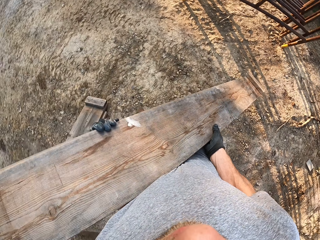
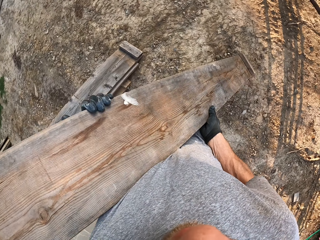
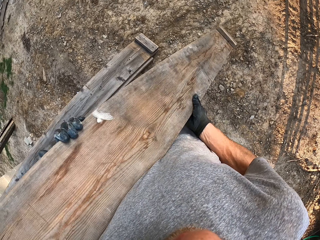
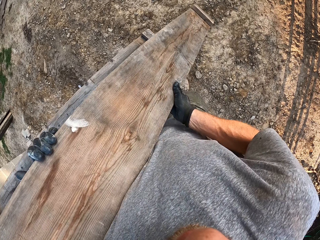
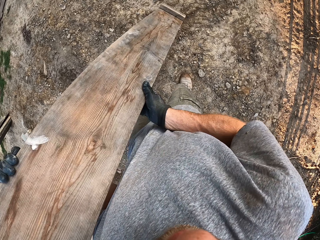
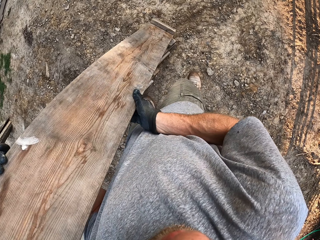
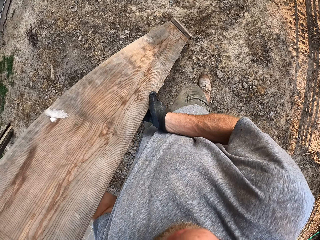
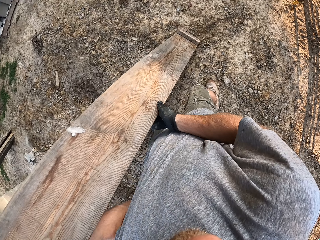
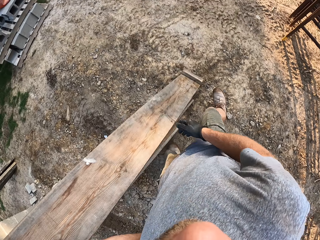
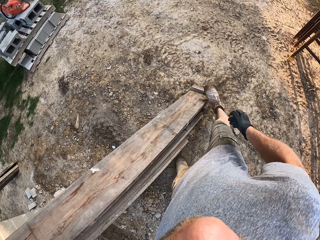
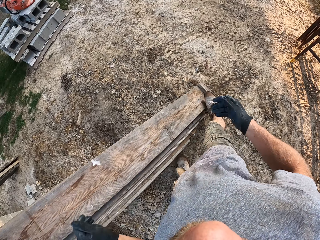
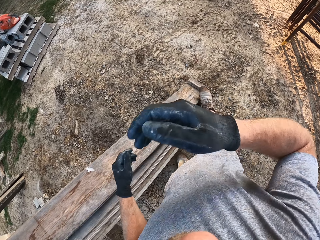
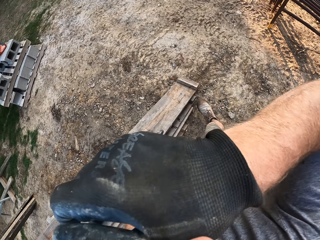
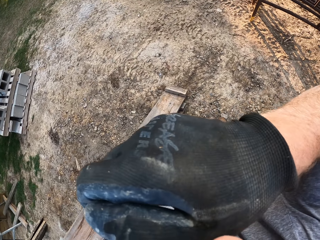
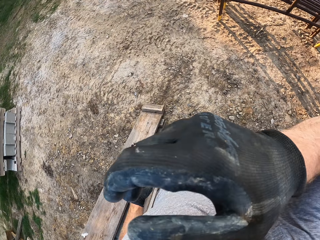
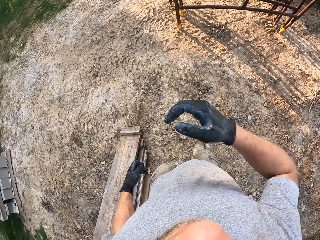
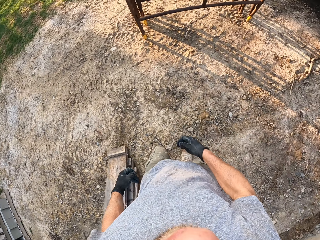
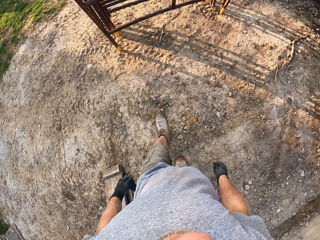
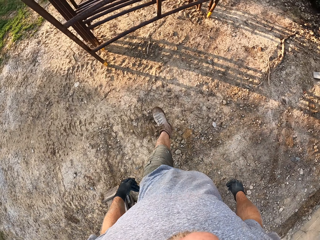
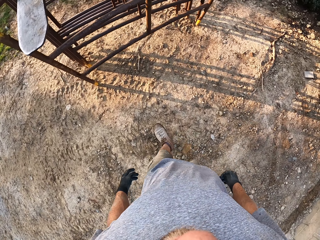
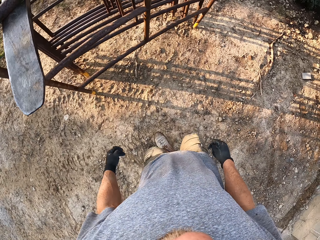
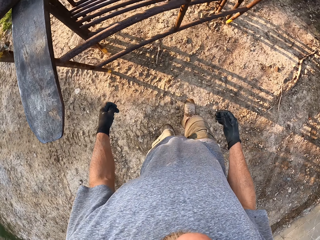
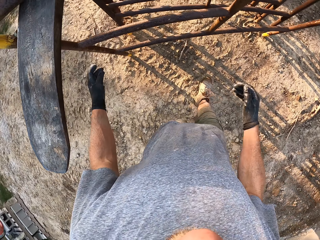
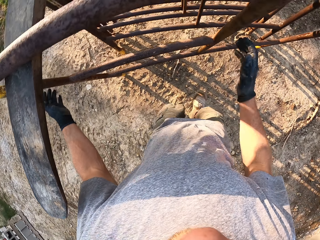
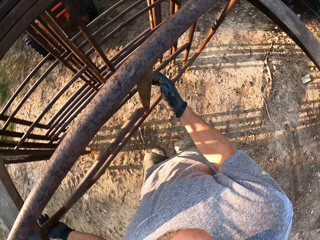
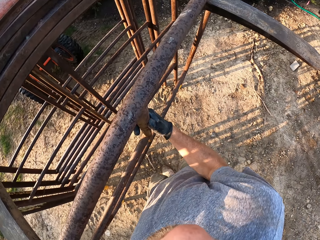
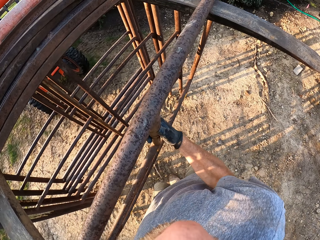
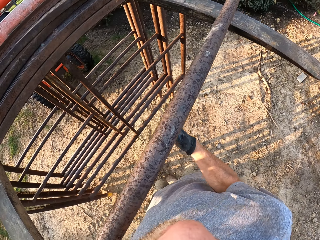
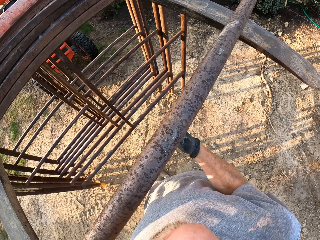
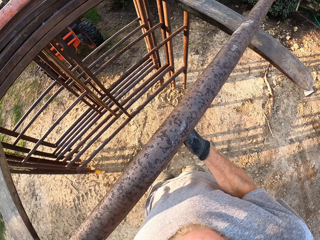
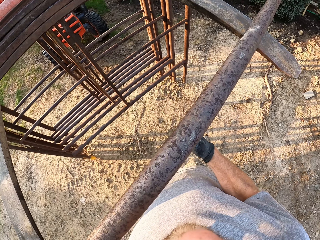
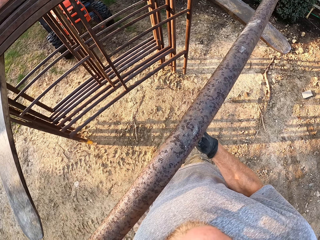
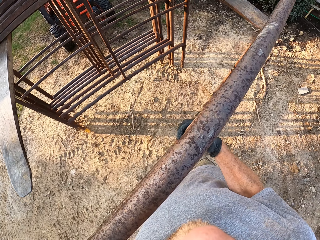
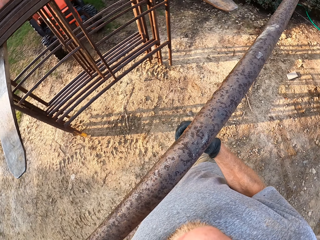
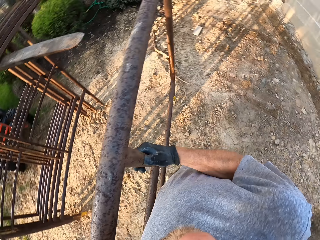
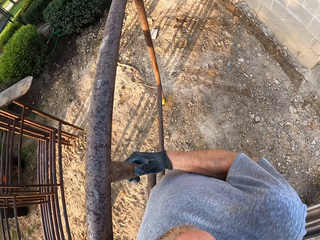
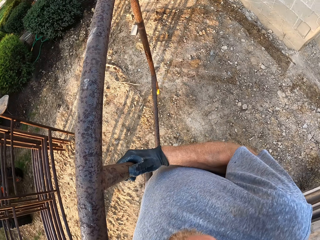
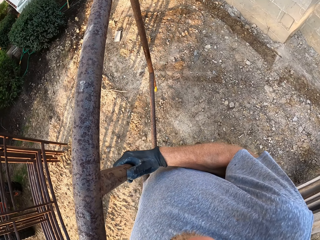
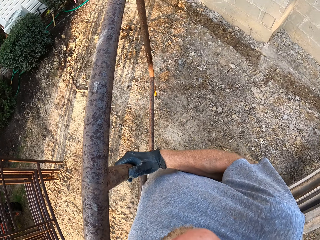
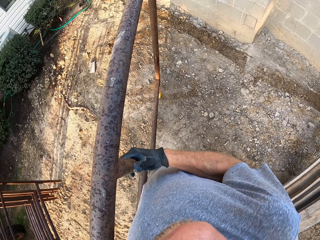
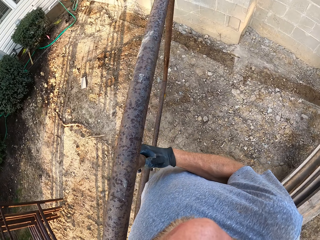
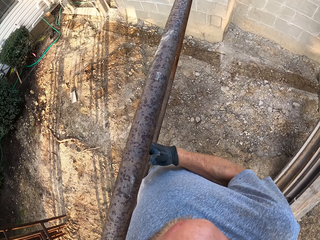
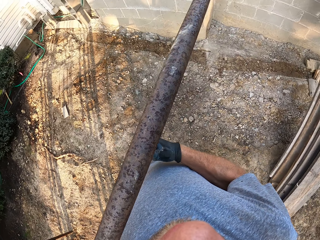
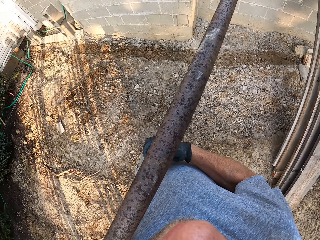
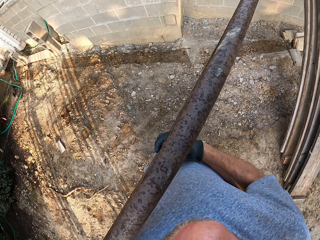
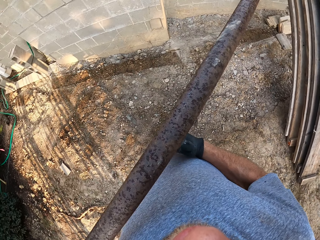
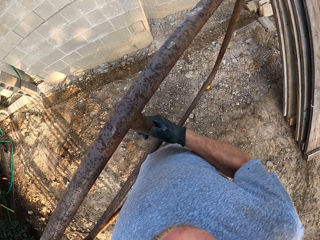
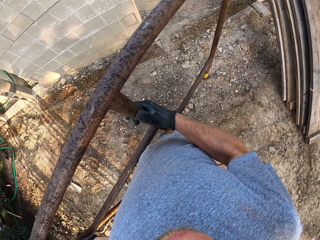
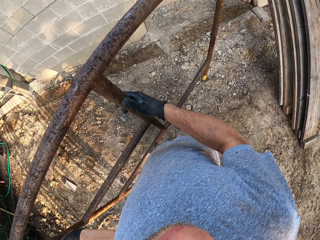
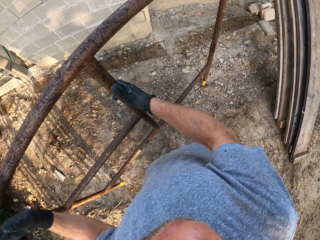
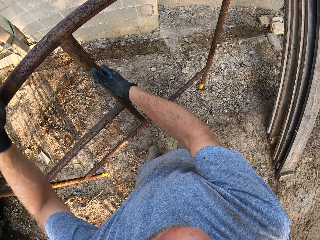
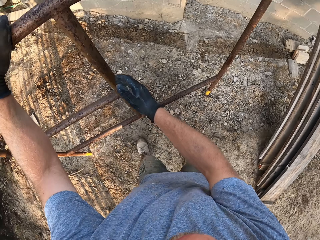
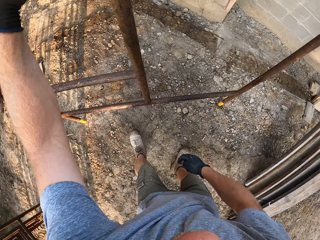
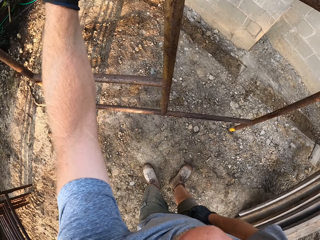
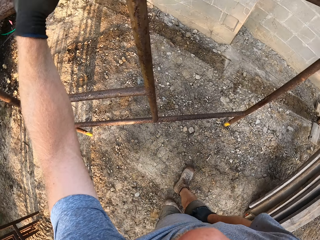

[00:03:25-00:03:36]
The camera wearer places the timber on the other pieces of timber against the planks on the wall. He raises his right hand to his face and drops his hand. He walks in the workshop. He carries pieces of a rack on the tractor fork. He holds the rack. He walks carrying the rack. He places the pieces of the rack on the ground.

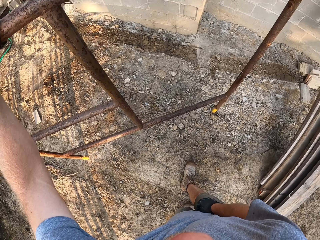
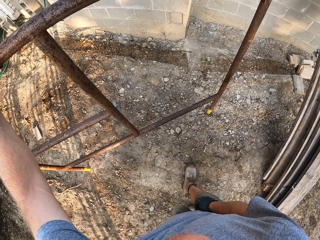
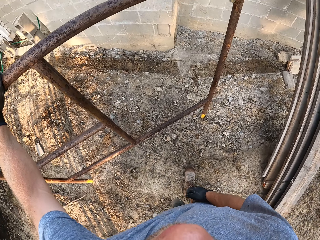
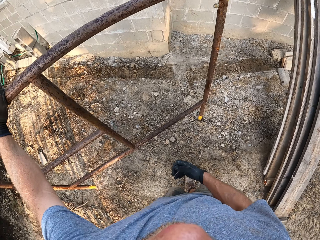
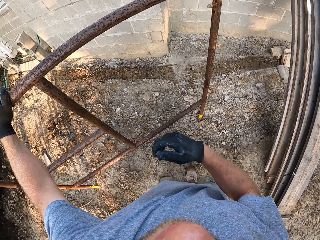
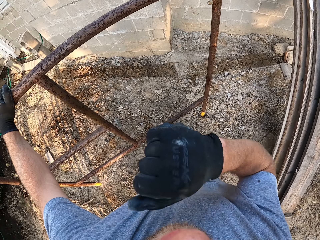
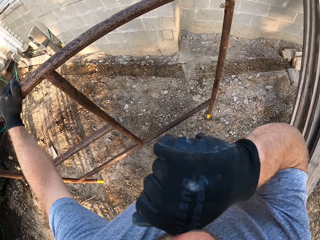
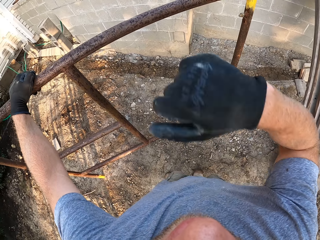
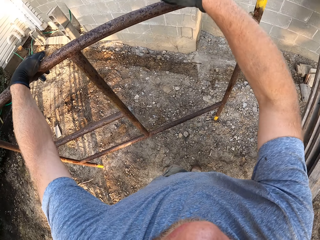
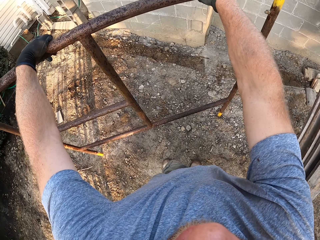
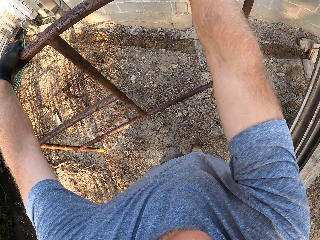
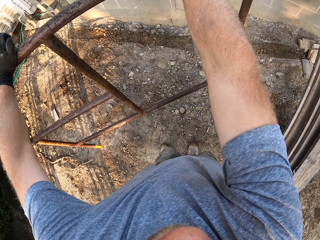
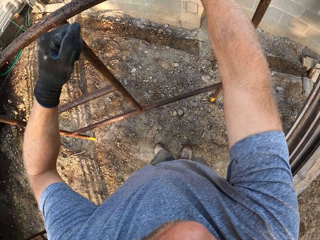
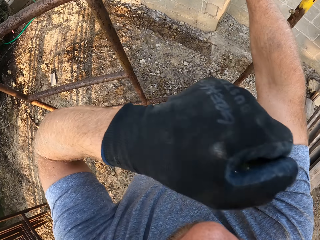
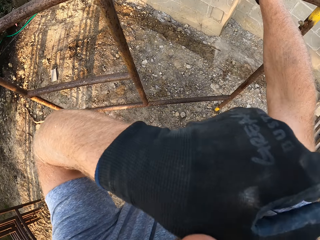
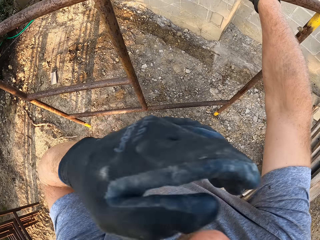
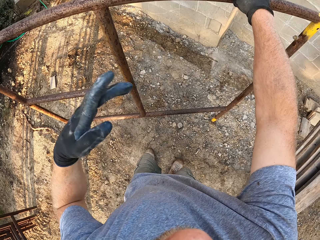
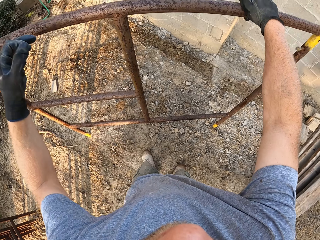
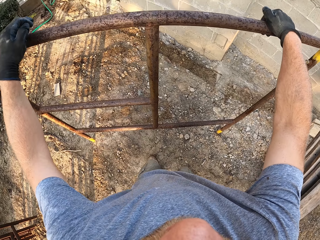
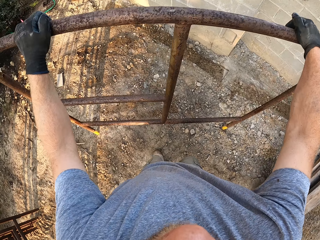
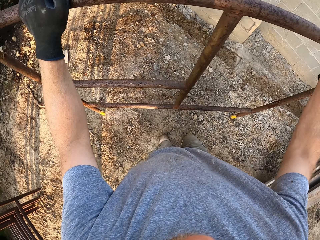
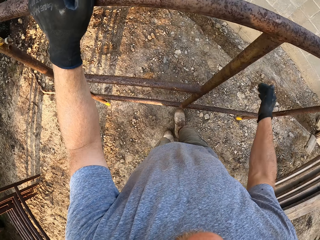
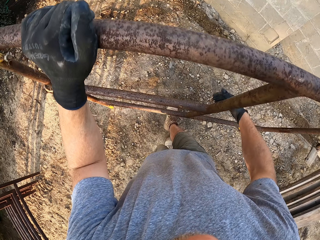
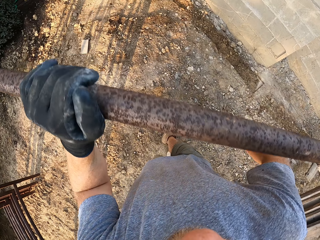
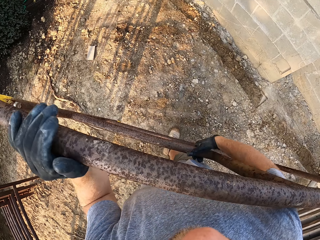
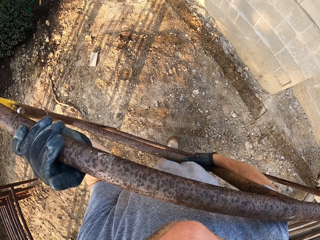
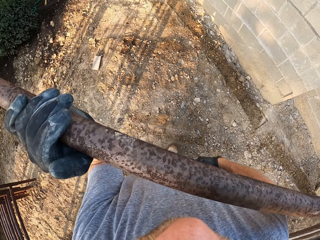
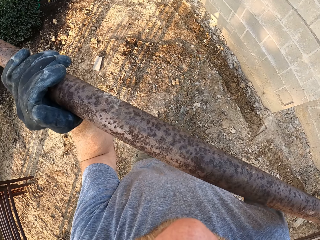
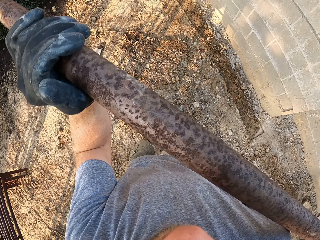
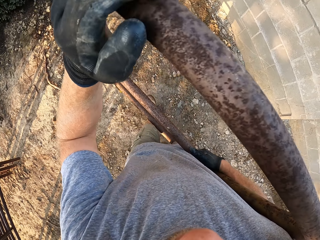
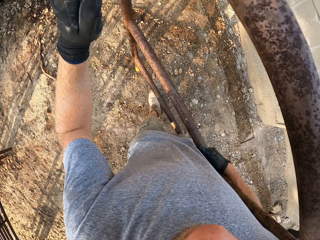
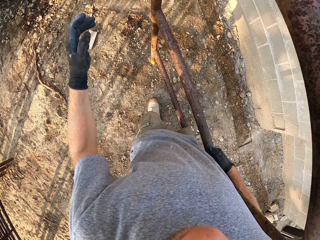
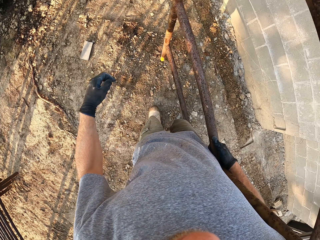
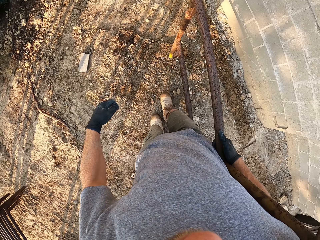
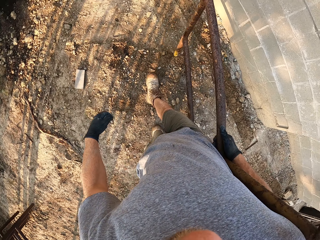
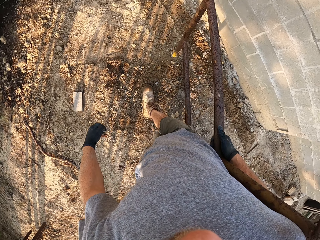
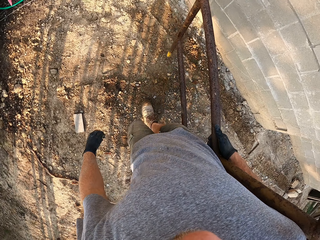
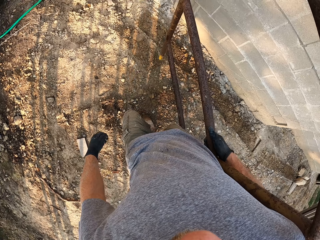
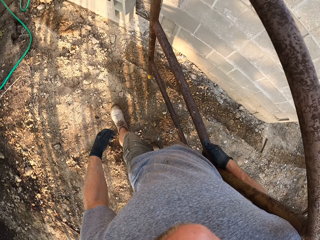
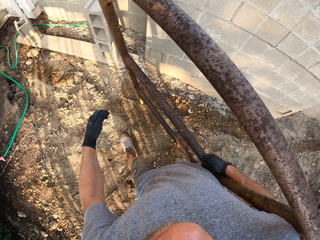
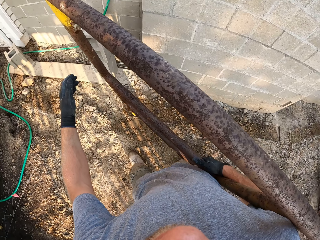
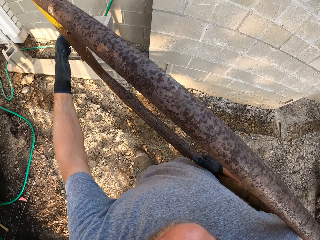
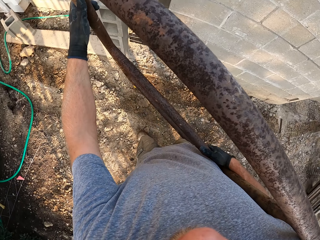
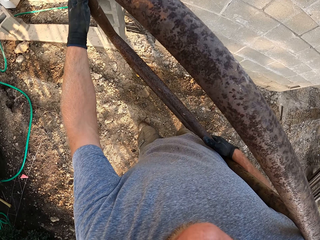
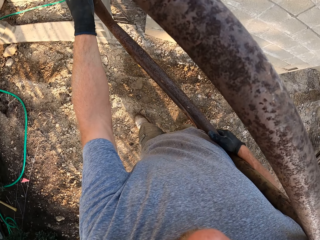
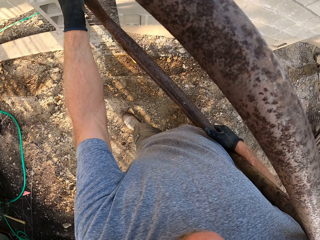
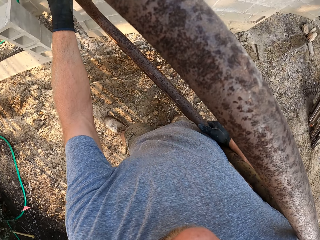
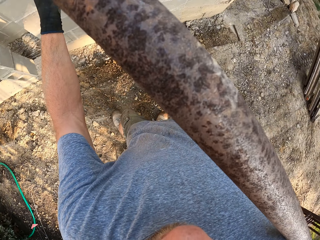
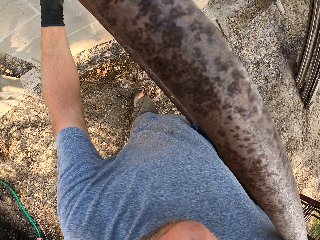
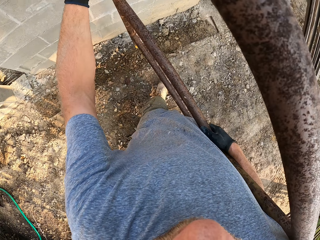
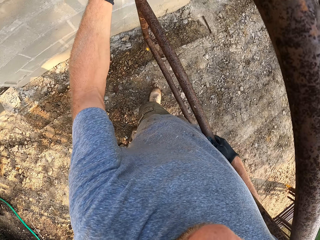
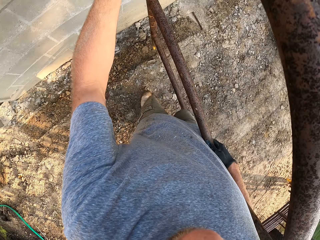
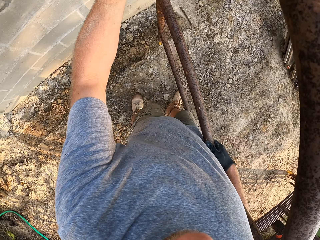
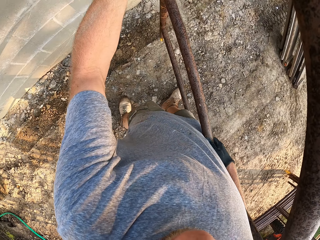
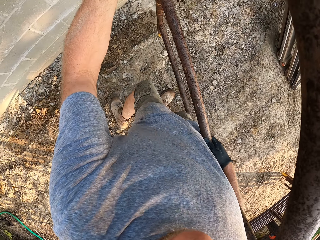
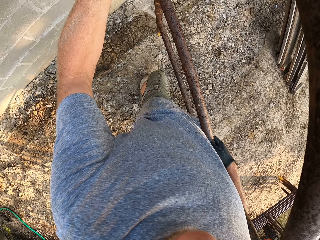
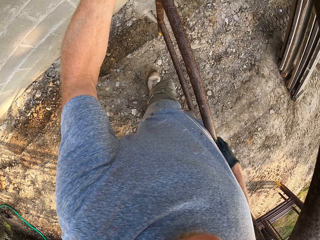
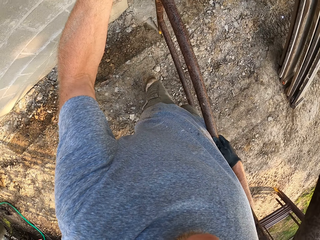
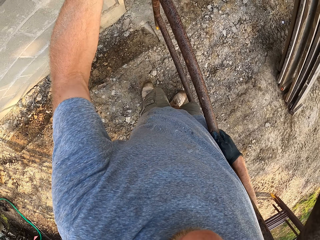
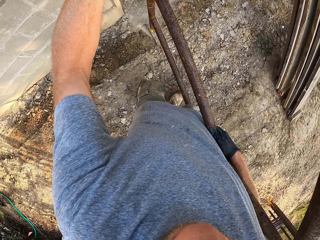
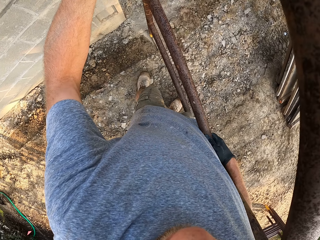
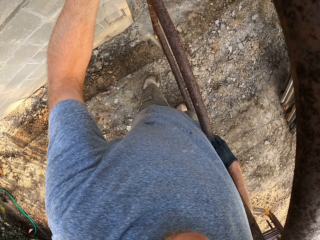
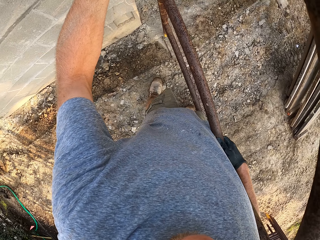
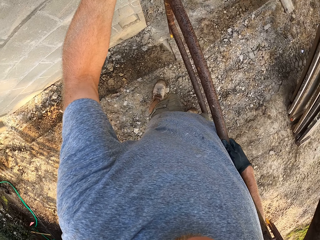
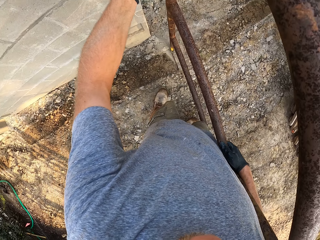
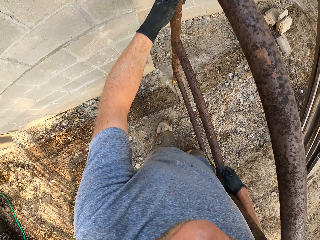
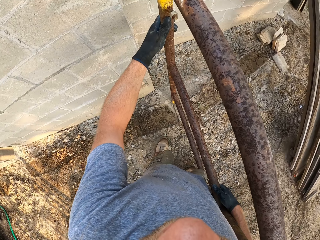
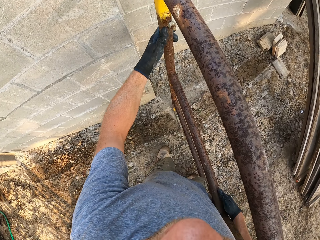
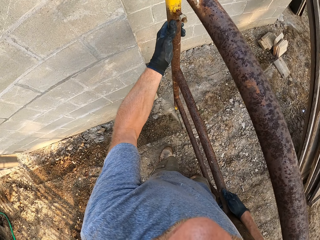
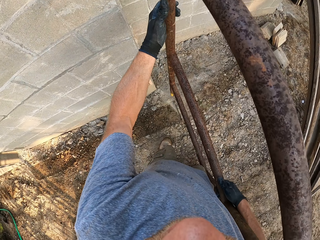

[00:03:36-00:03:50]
The camera wearer holds the rack. He wipes his nose with his right hand. He lifts his hand and holds the rack. He lifts his hand, drops his hand and holds the rack. He carries the rack piece. He walks carrying the rack. He places the rack piece on the ground beside the wall.
